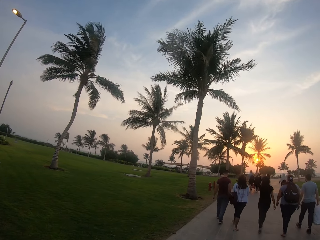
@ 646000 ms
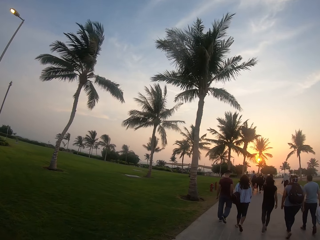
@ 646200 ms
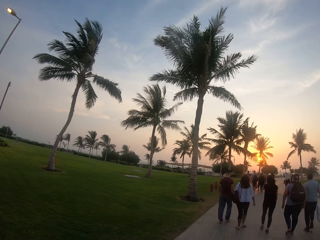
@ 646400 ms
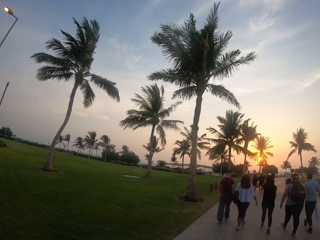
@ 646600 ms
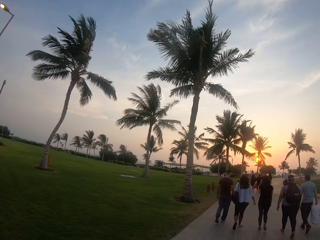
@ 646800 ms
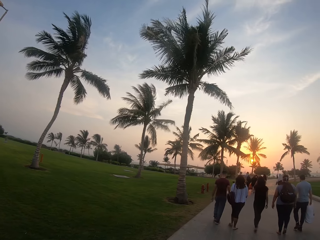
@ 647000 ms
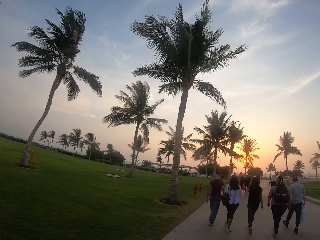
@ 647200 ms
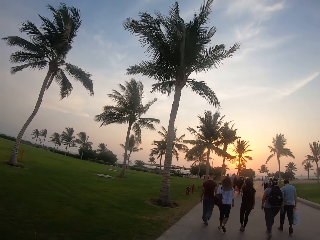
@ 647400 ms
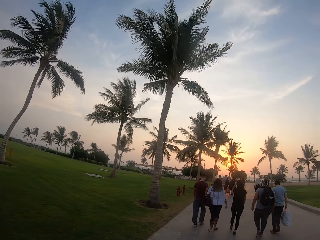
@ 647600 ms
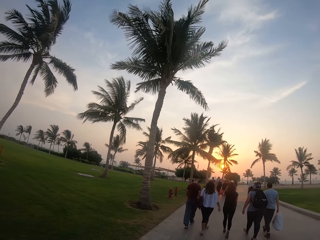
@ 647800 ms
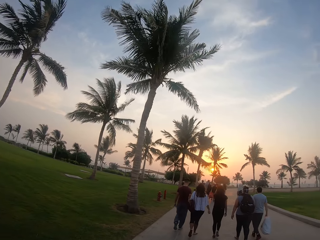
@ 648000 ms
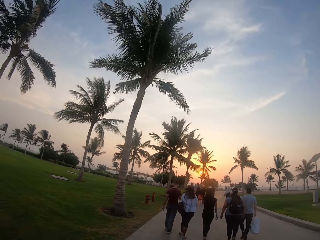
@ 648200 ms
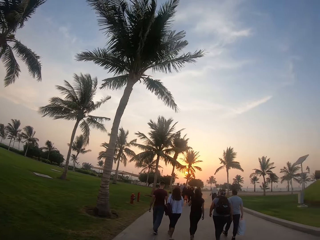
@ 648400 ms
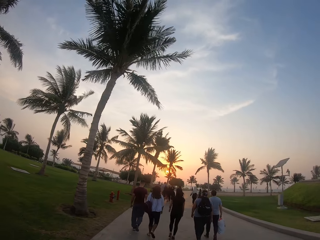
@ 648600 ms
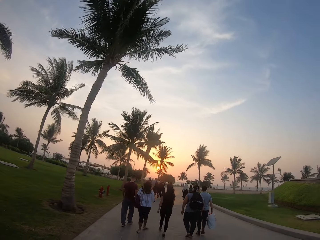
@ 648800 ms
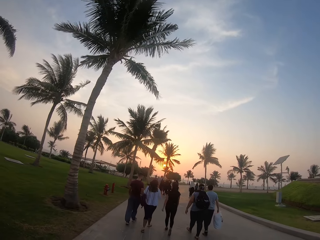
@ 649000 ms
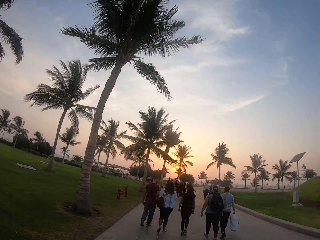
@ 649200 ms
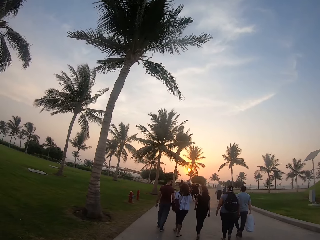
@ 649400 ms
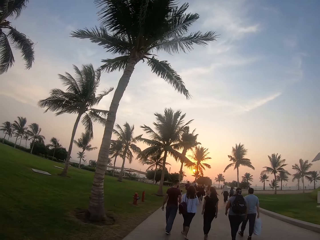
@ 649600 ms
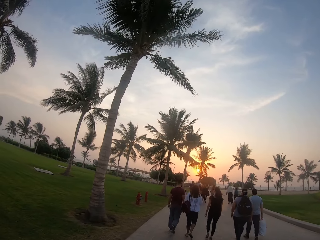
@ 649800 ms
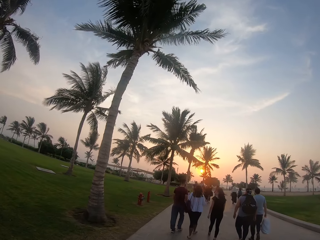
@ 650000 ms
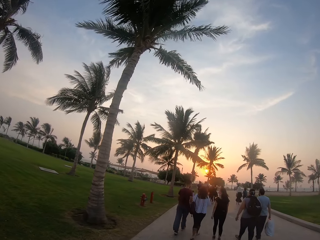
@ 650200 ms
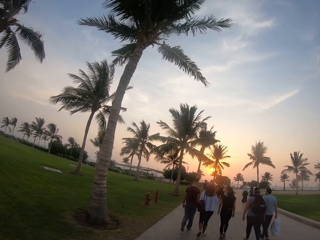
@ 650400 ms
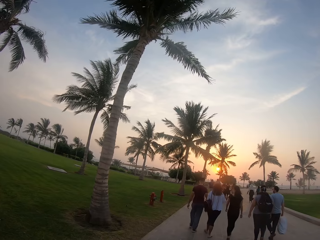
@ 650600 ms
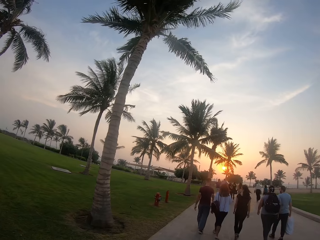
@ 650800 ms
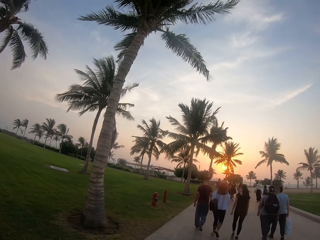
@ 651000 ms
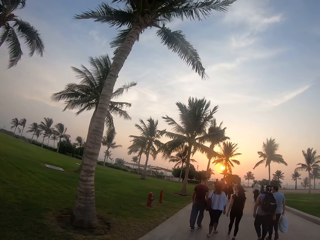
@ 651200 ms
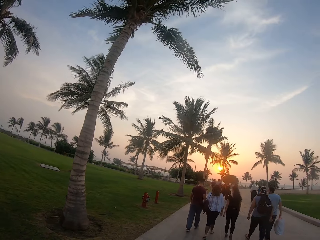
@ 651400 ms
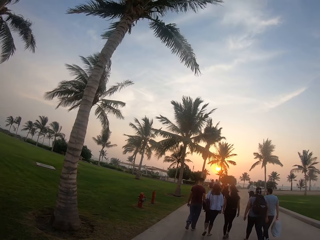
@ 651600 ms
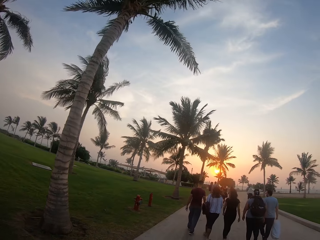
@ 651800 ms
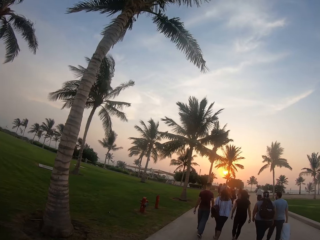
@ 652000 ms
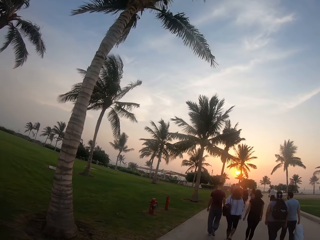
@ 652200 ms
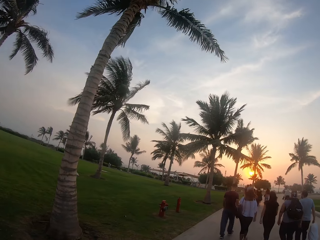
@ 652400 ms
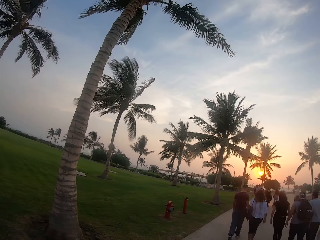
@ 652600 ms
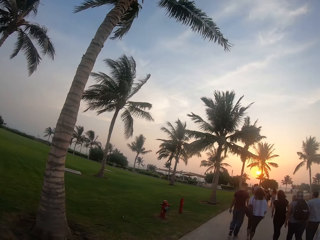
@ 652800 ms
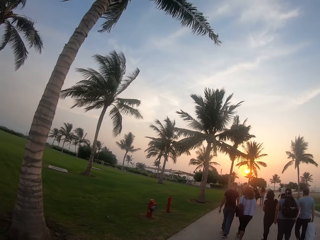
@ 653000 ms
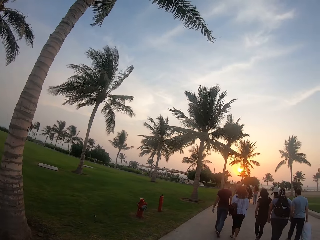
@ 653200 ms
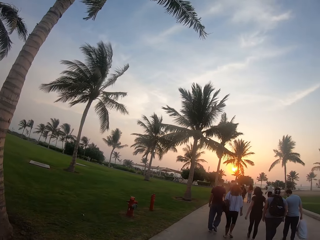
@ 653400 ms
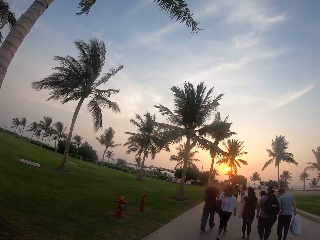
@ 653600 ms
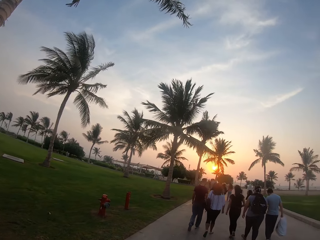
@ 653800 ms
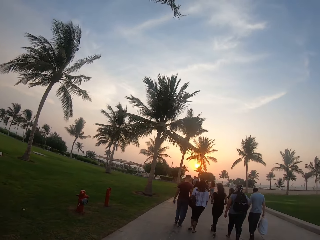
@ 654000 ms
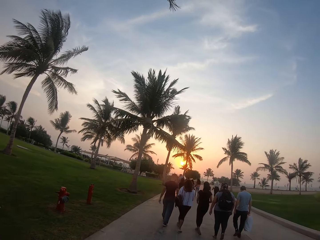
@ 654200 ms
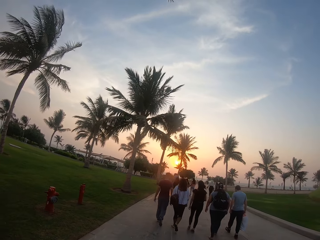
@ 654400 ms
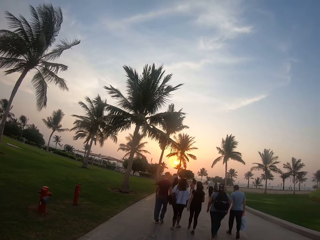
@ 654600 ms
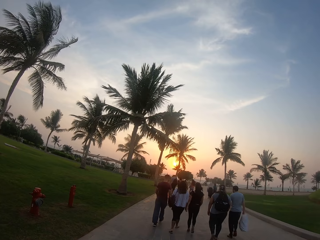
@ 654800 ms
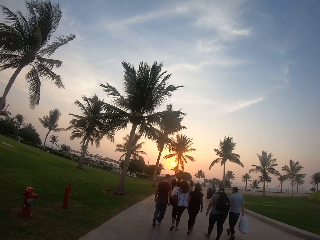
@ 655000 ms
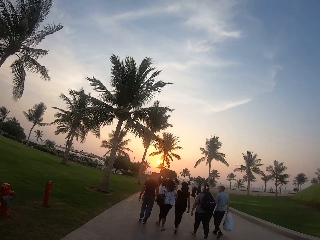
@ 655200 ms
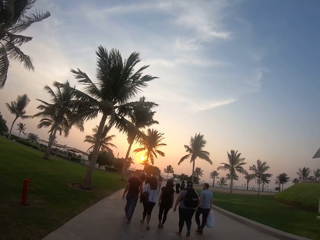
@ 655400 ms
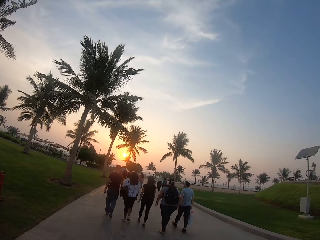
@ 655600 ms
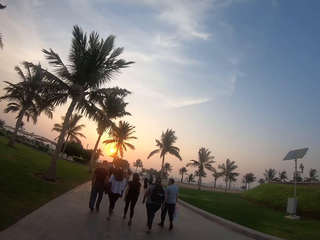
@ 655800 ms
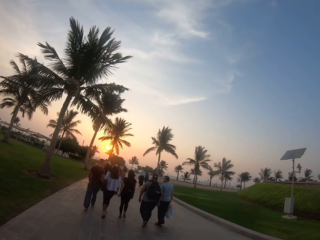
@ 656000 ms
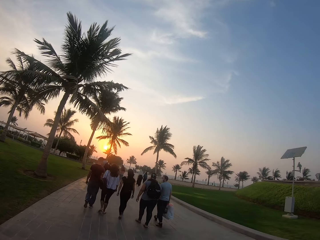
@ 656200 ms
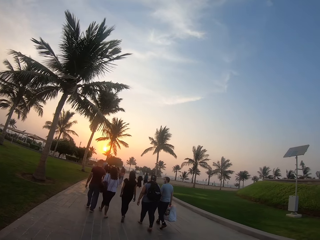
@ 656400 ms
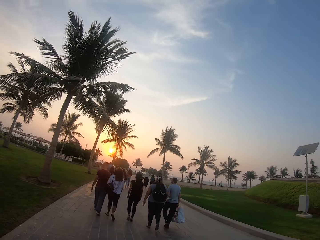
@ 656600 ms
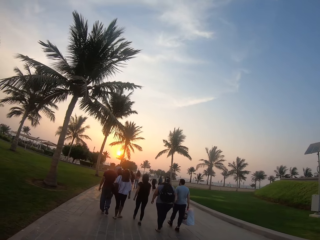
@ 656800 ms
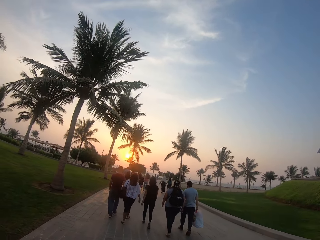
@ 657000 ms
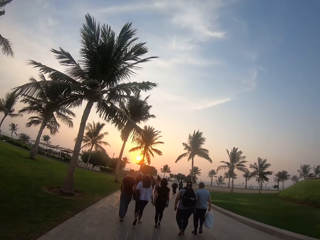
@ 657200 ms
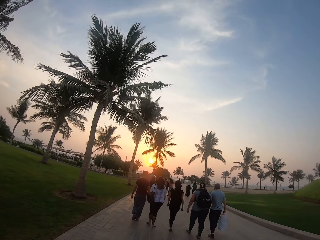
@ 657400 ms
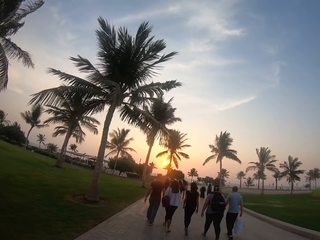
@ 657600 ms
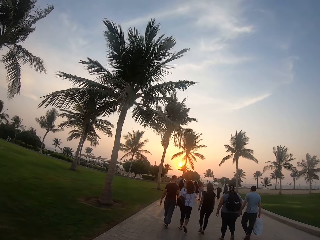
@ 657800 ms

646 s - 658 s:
The camera wearer looks at the open field. They walk along the road. They look at the open field.

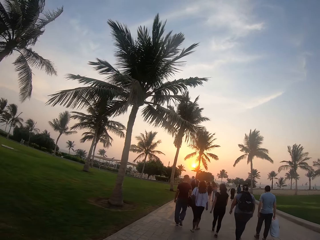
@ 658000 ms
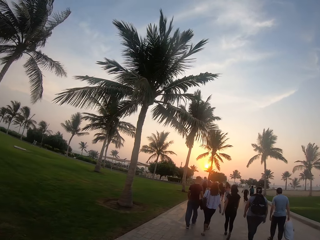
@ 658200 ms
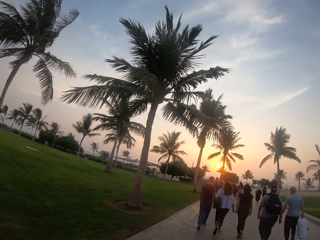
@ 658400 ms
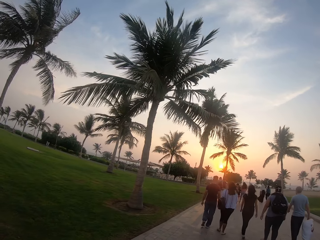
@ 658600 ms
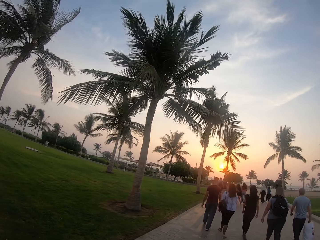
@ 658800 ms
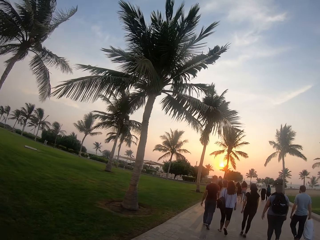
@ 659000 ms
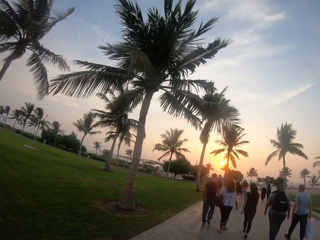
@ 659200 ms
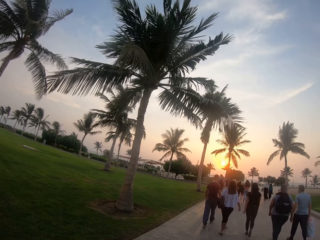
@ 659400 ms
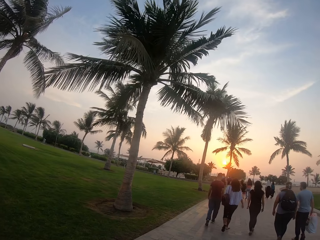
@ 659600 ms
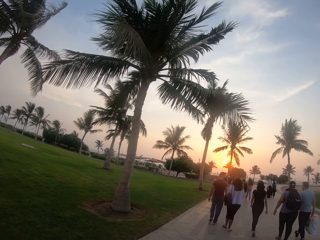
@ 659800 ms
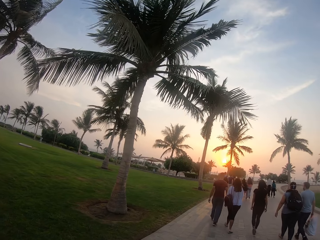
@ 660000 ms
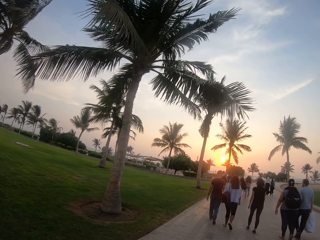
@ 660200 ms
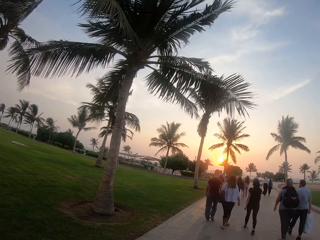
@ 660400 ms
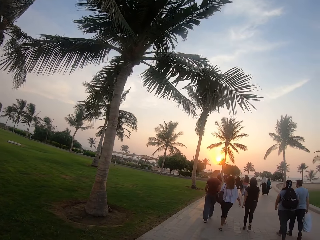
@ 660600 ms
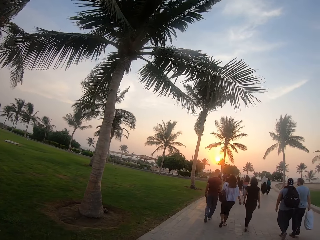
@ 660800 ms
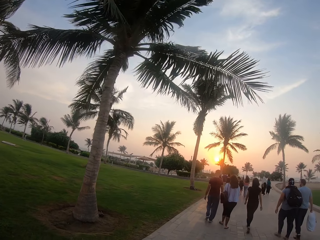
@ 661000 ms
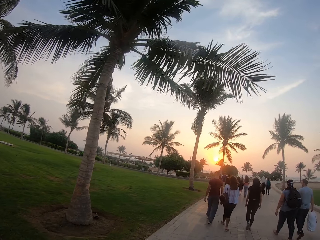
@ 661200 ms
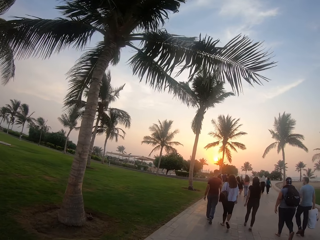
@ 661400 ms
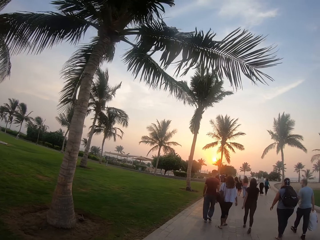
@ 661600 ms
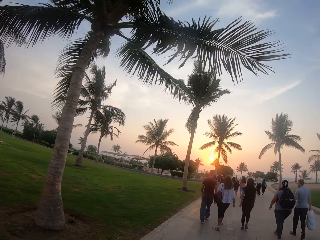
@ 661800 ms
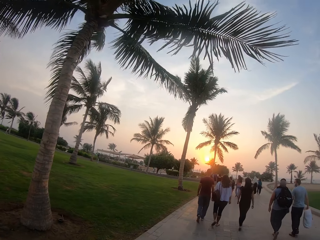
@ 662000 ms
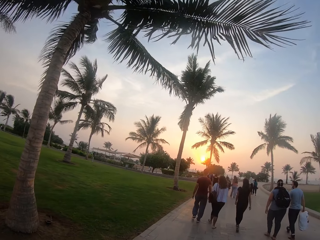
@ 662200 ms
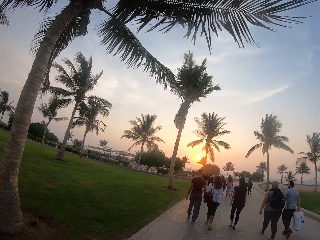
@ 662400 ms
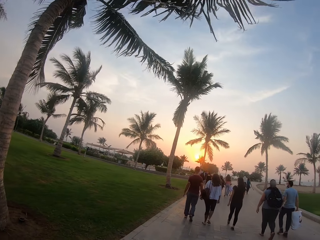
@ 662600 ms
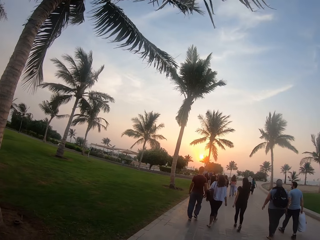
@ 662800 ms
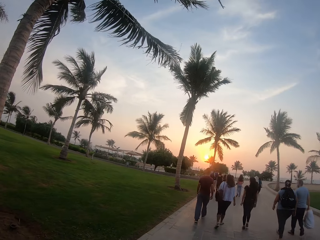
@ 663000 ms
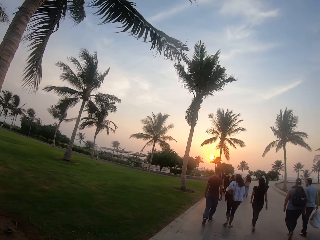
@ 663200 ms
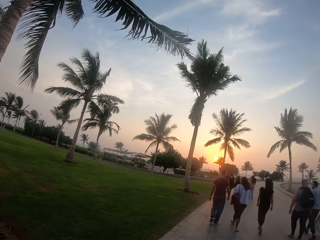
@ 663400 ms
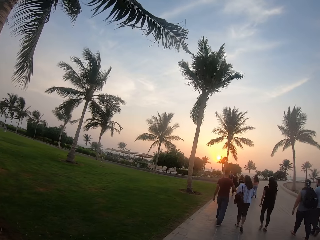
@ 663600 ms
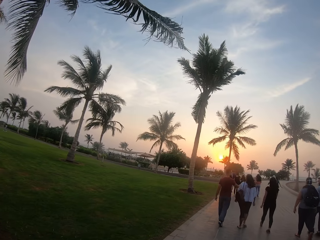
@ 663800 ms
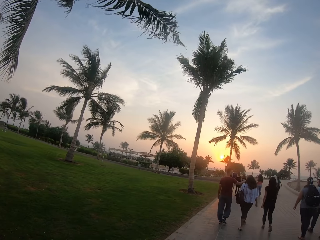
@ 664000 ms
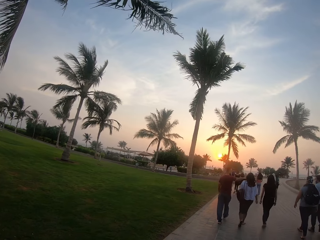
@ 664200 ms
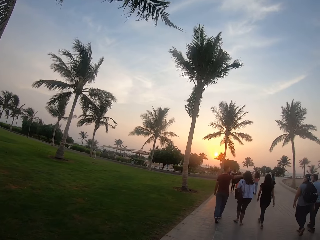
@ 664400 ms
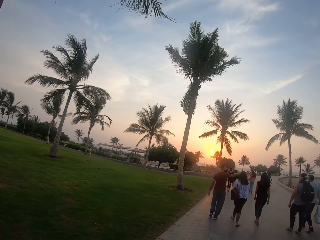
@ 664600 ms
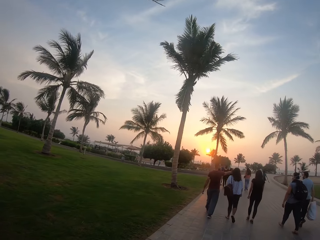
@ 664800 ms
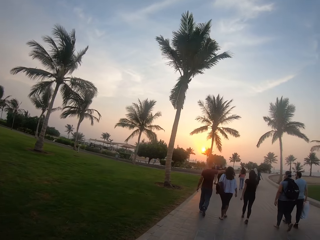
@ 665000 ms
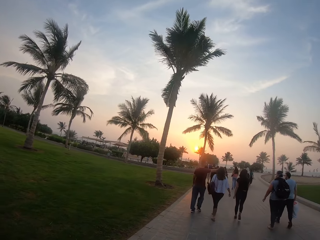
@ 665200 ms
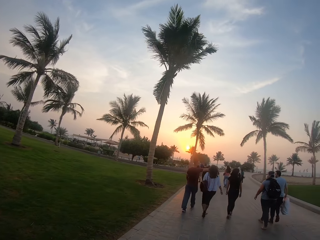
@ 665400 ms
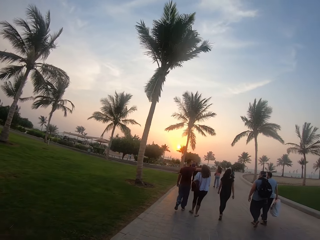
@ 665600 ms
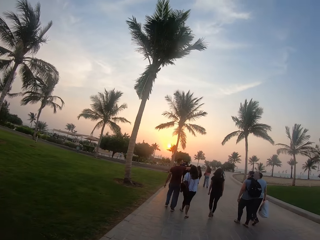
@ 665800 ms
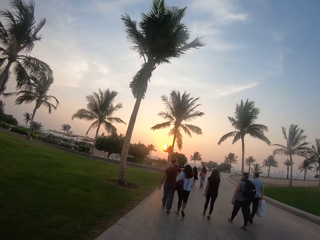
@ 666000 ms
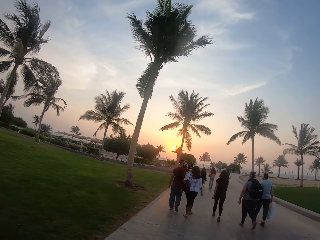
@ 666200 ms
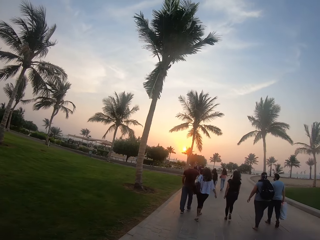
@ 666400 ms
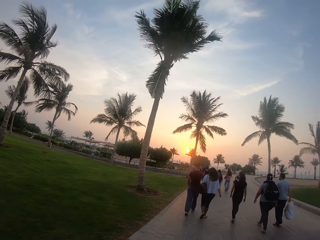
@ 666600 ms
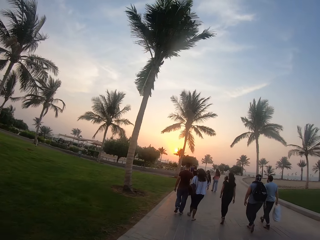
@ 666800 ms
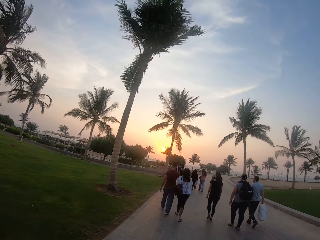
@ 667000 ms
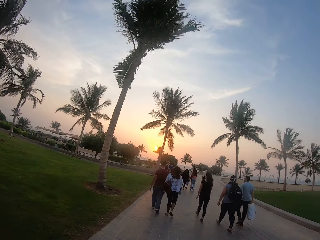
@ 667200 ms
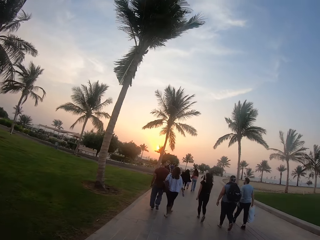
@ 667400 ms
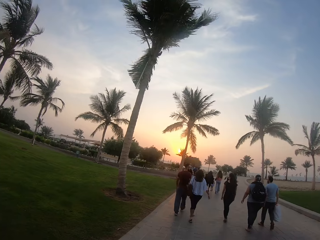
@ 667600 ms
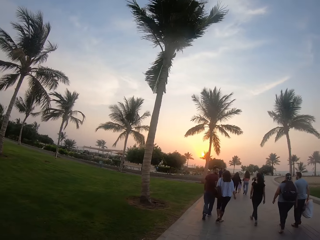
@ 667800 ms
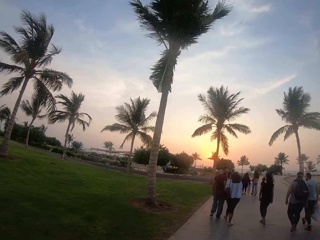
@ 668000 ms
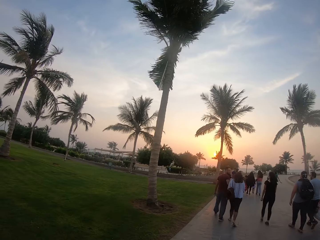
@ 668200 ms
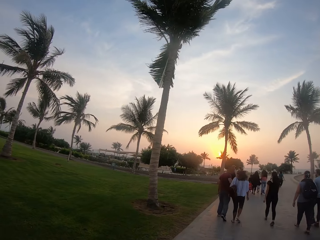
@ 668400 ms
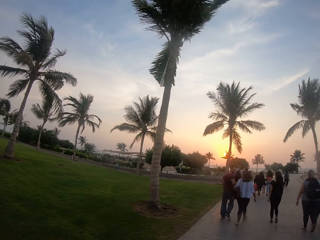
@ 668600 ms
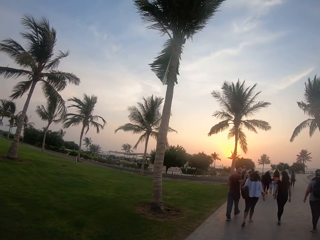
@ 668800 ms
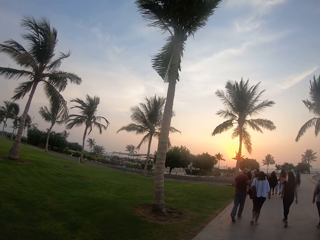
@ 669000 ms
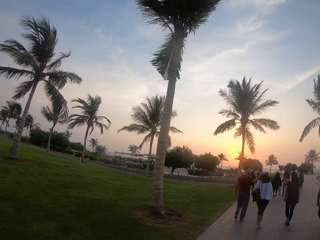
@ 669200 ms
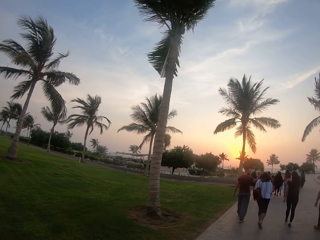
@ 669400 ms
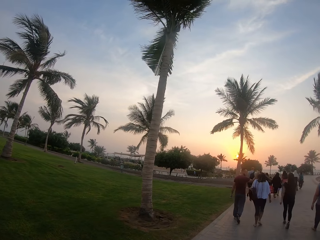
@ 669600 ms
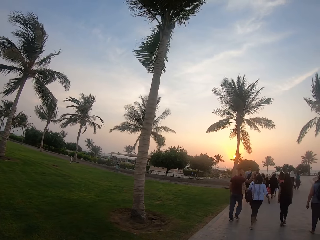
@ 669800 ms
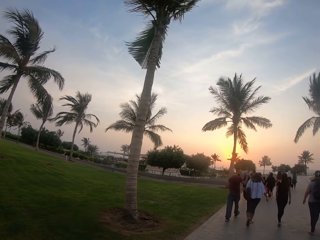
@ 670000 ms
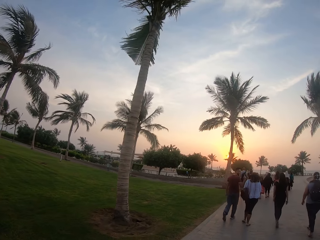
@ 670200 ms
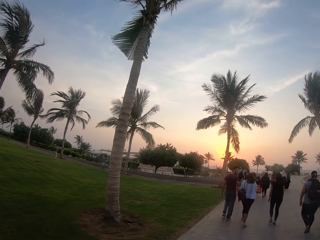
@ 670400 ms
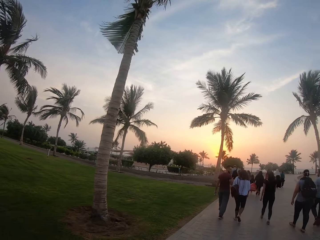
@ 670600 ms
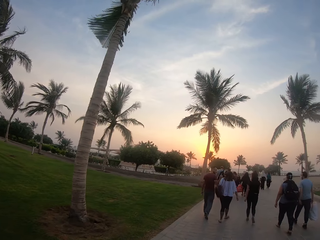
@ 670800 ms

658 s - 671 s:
The camera wearer walks along the road.
